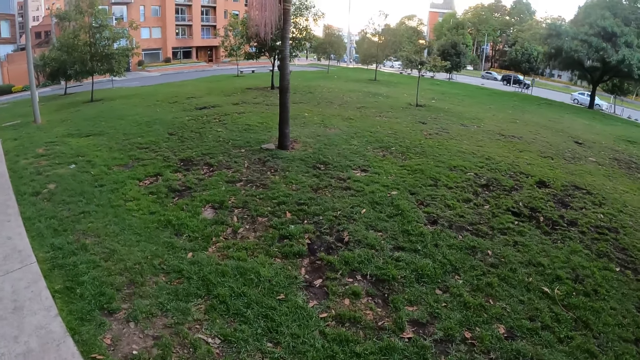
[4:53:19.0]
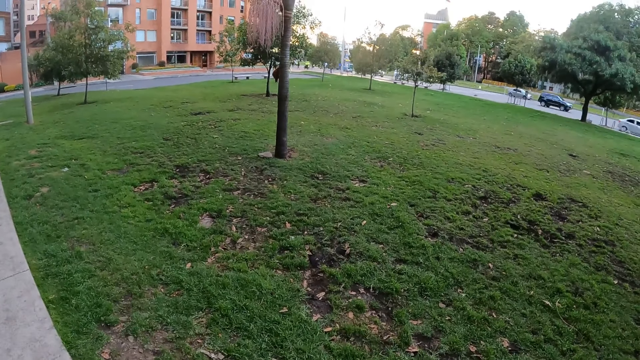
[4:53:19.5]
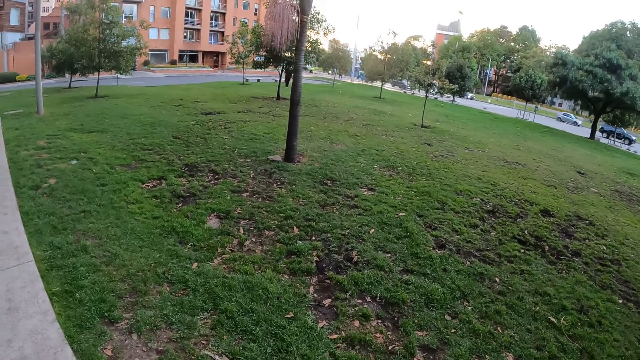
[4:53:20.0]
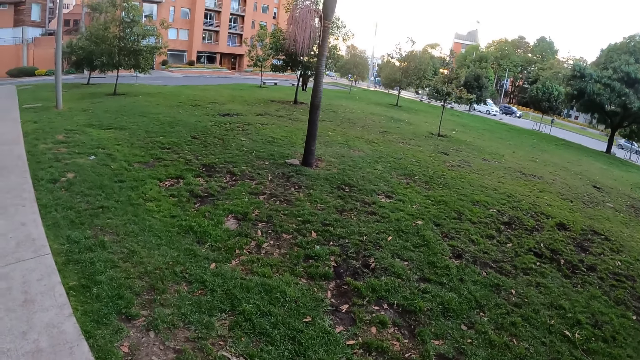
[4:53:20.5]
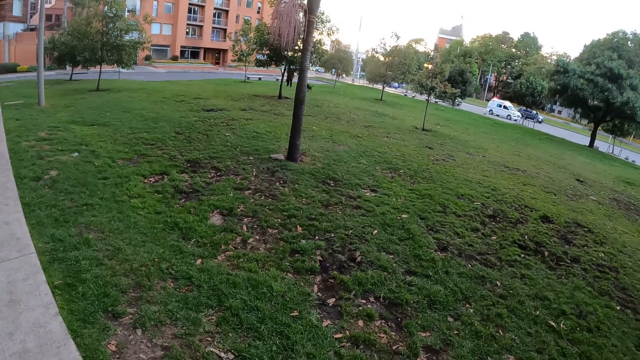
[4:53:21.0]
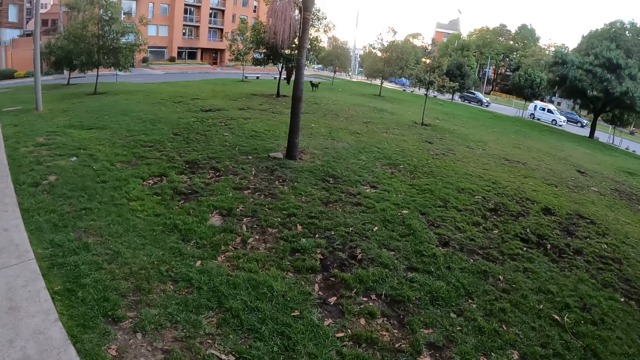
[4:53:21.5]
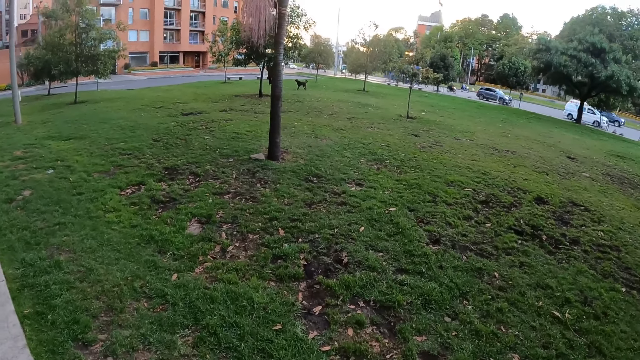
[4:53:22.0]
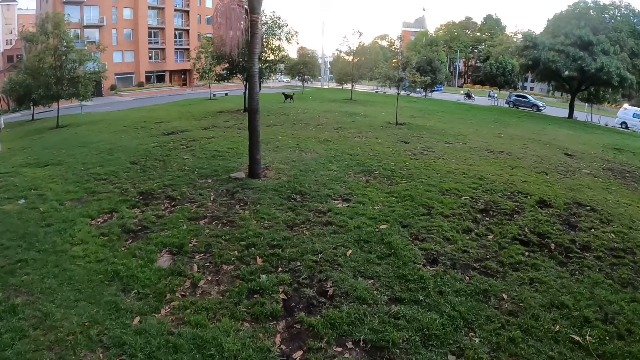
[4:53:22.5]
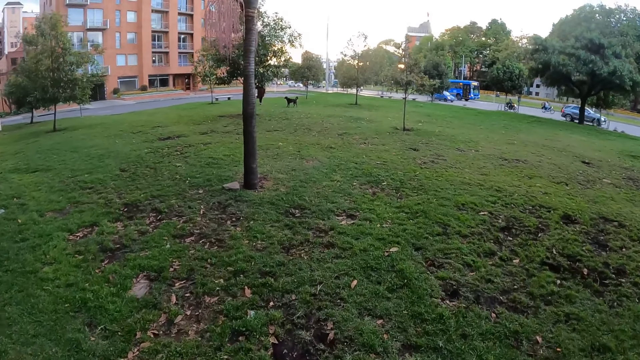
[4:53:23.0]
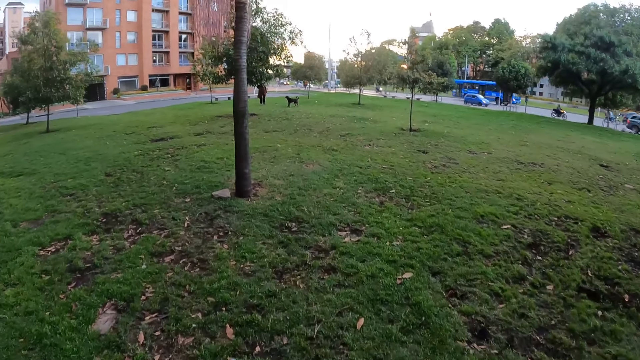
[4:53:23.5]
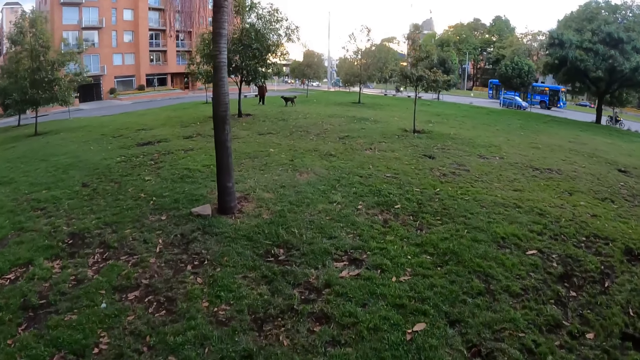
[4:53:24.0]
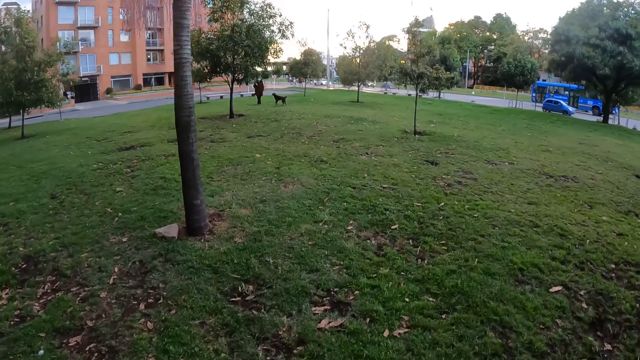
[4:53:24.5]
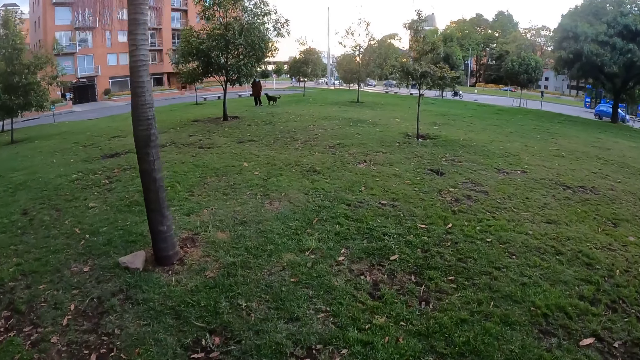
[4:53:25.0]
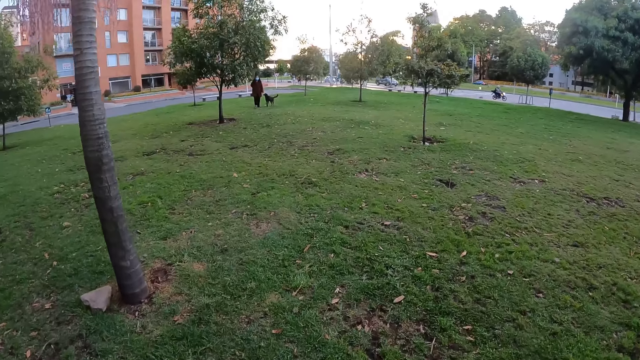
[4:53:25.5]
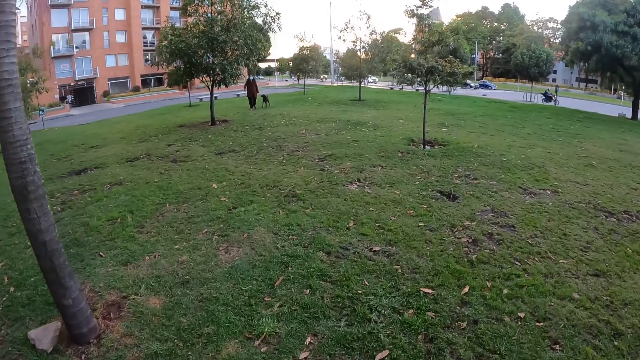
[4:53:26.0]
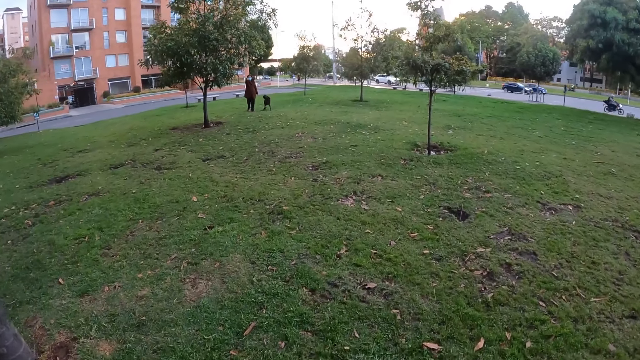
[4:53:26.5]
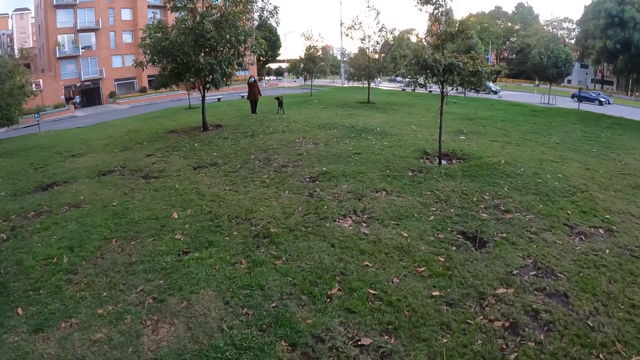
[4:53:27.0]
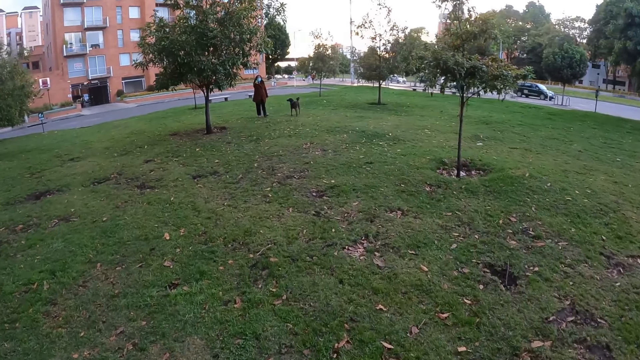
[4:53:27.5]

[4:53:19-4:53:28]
The camera wearer walks towards a garden. They walk on the grass.

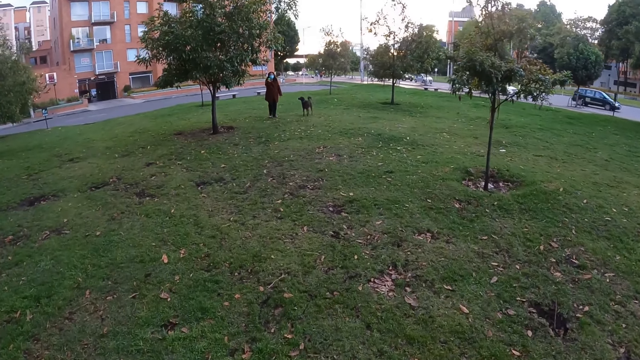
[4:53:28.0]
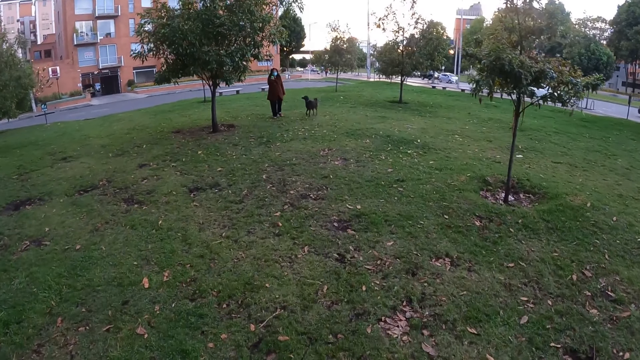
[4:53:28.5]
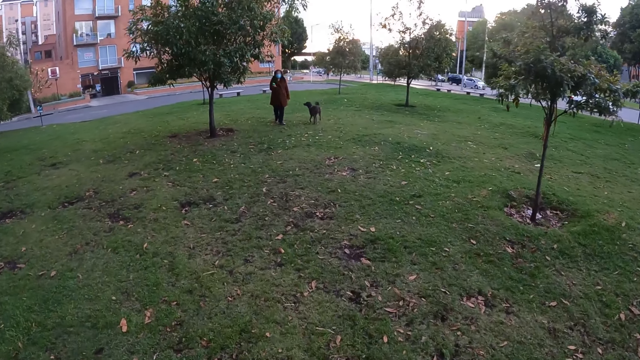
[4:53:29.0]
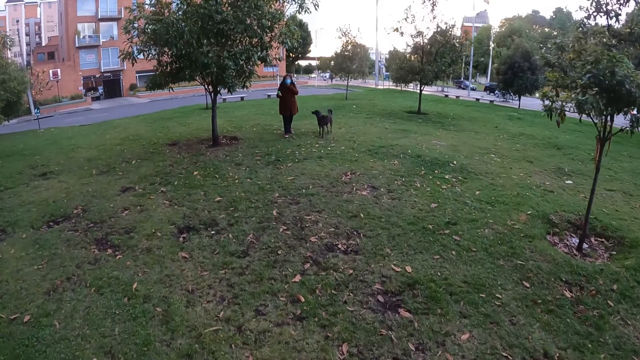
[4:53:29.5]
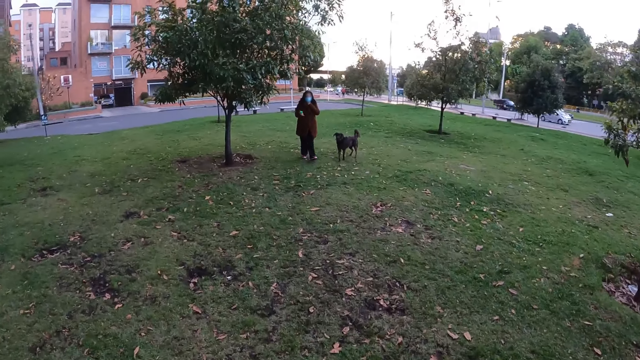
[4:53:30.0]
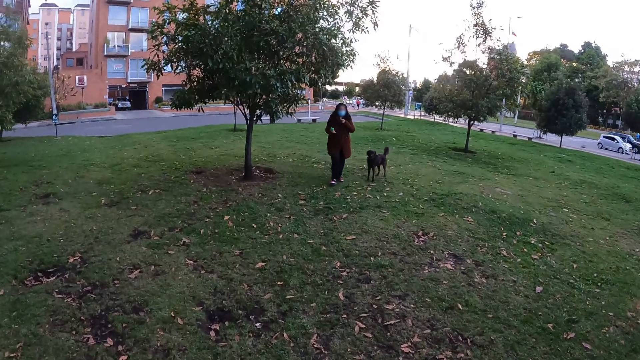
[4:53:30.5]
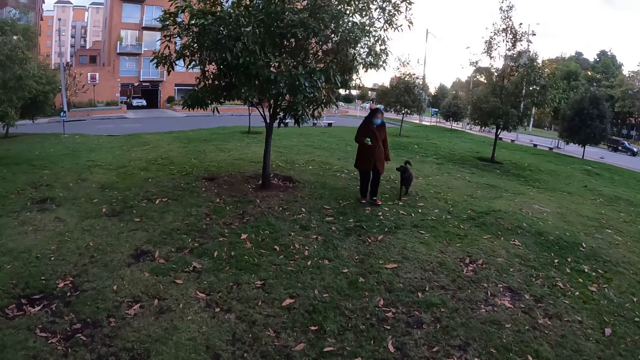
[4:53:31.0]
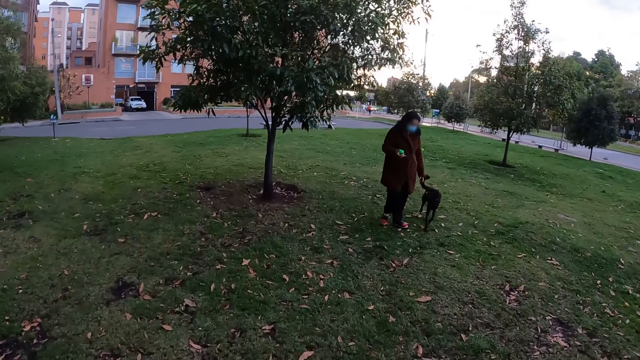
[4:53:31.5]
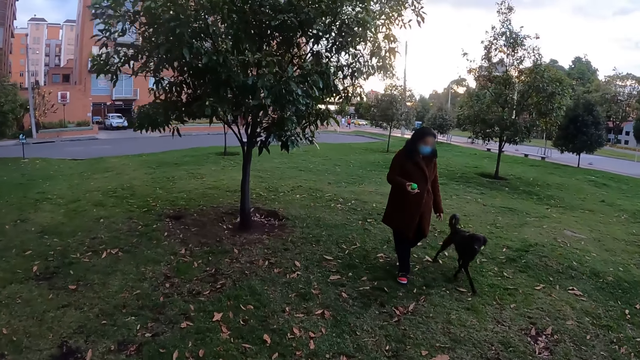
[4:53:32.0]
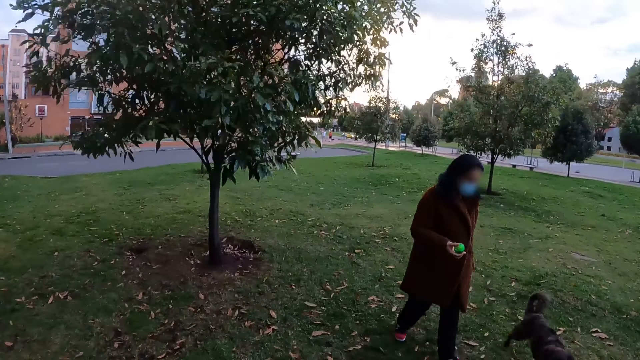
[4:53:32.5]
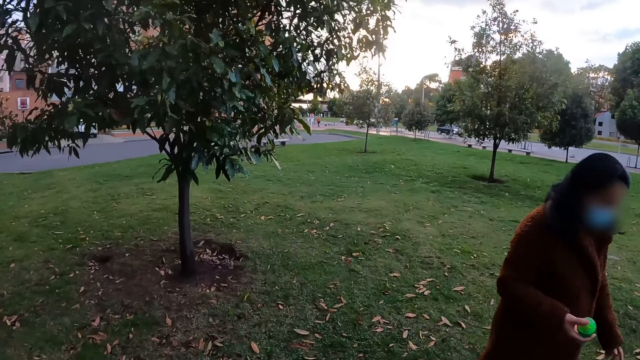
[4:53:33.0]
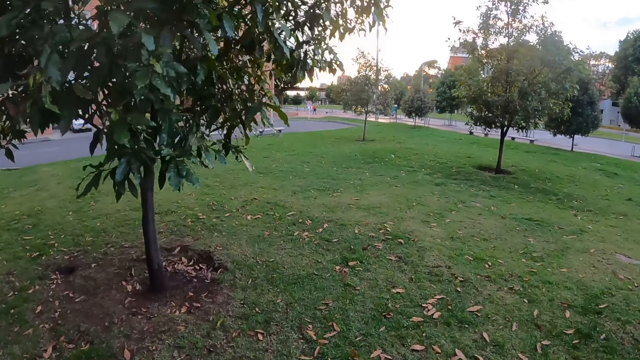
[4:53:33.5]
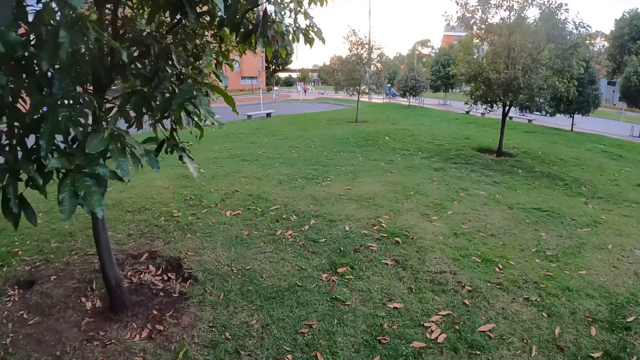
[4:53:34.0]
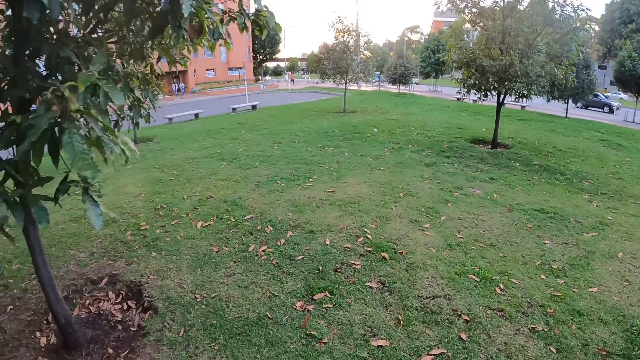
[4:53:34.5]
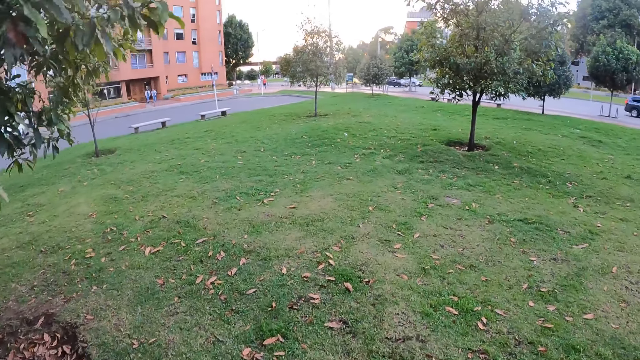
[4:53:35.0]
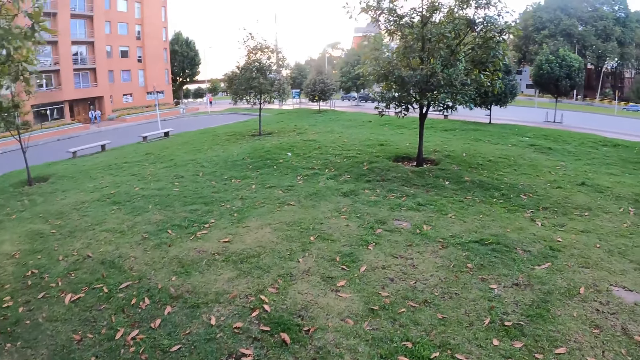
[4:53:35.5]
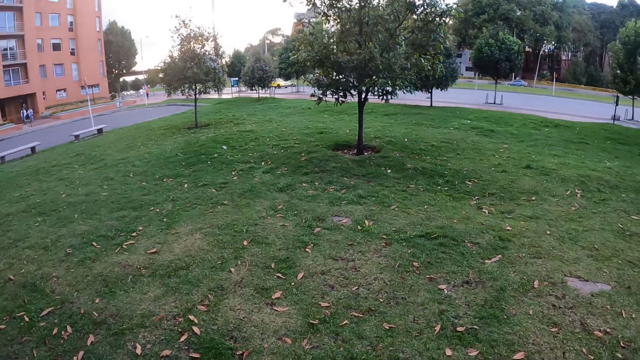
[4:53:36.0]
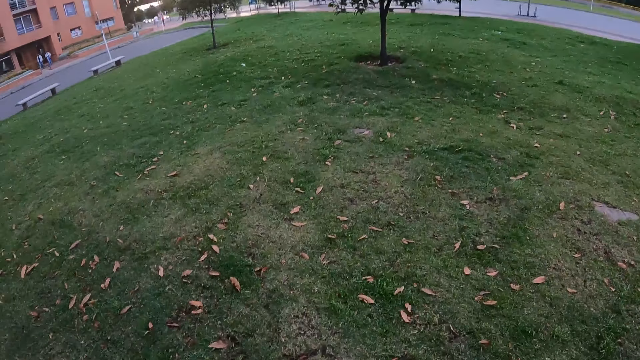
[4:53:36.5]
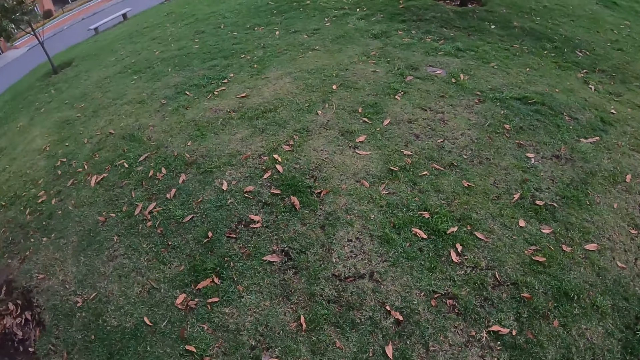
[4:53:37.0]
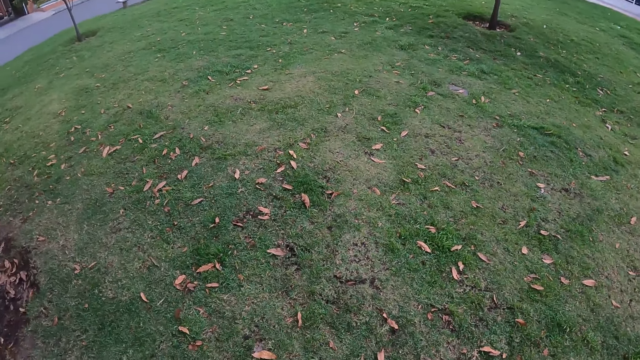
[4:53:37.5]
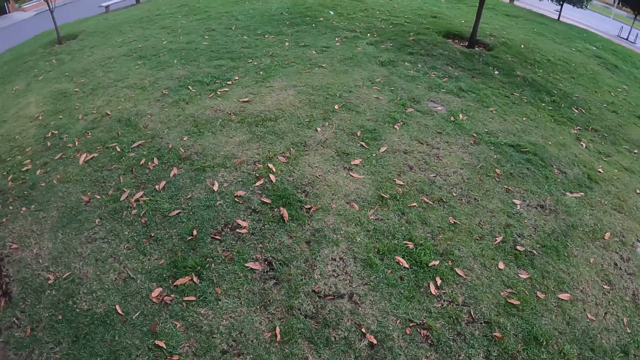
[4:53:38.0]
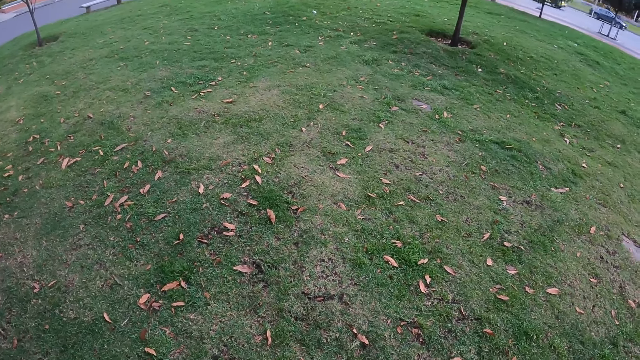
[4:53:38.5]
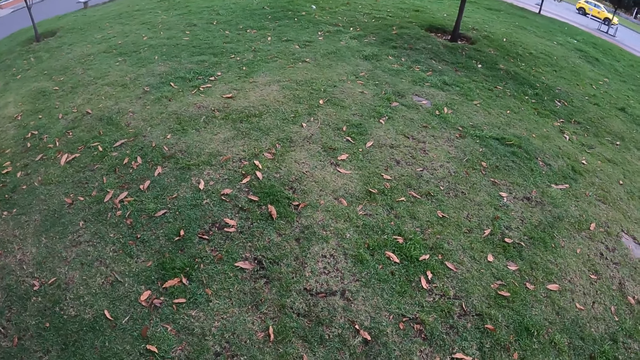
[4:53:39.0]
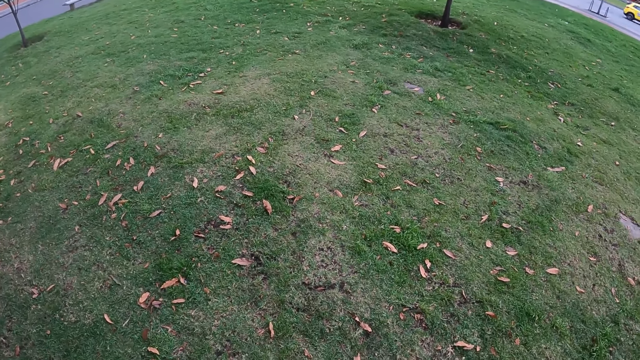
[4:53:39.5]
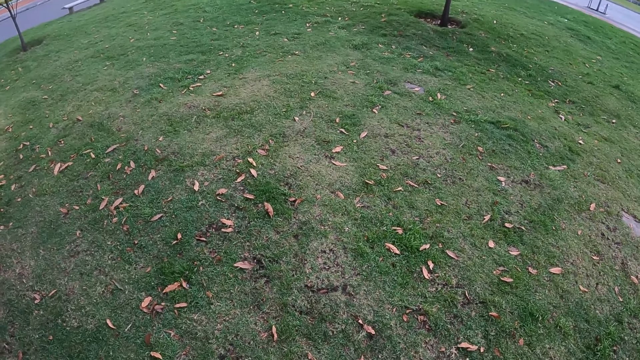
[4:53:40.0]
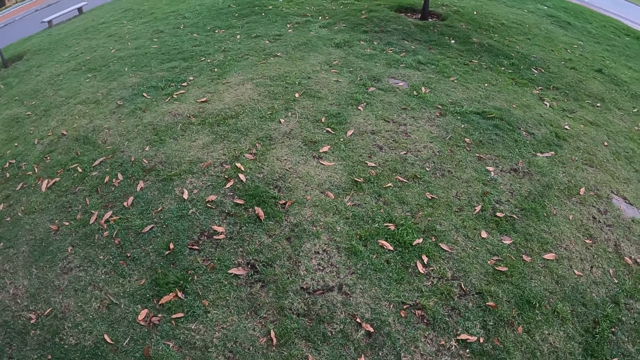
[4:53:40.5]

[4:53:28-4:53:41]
The camera wearer converses with a woman. They walk past the woman and a dog. They walk on the grass. They look around the compound.
